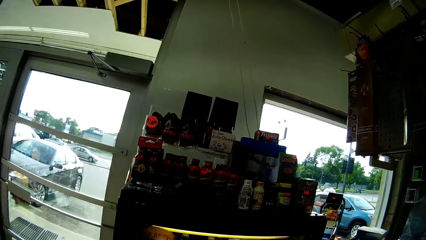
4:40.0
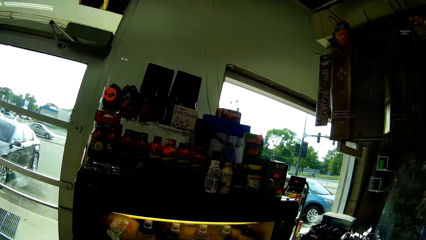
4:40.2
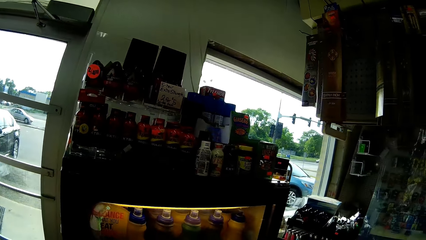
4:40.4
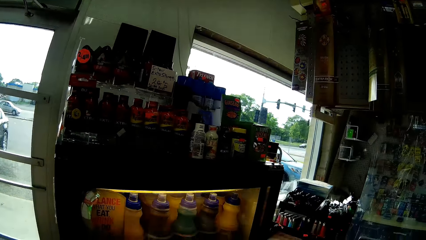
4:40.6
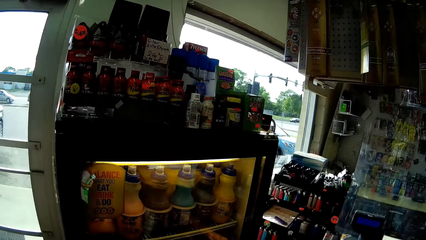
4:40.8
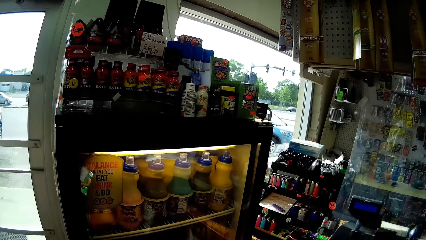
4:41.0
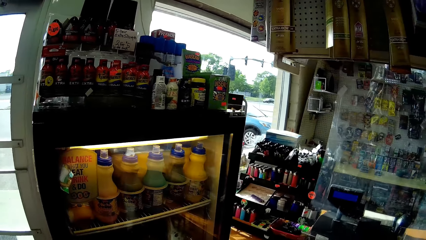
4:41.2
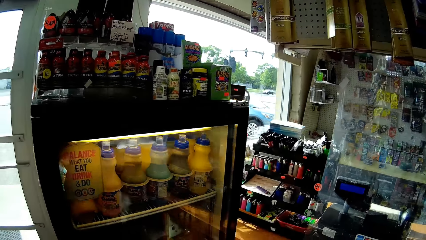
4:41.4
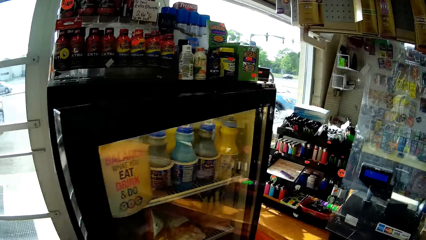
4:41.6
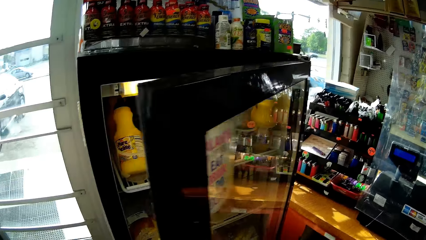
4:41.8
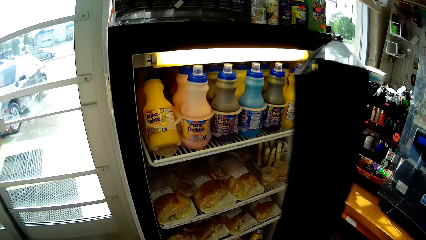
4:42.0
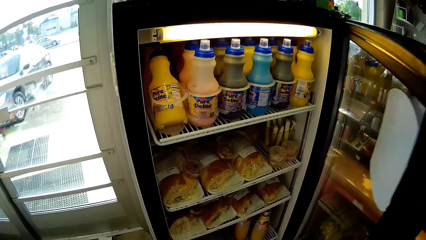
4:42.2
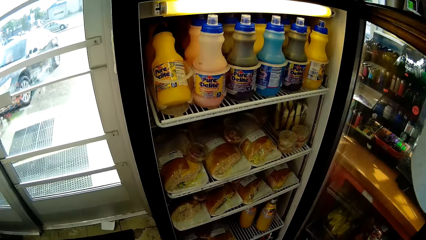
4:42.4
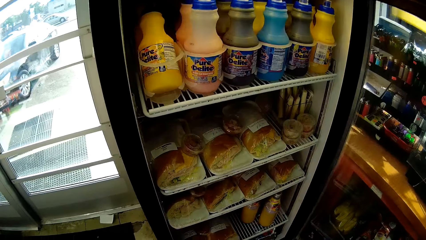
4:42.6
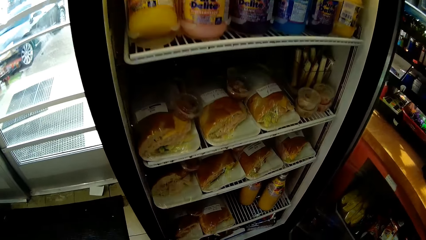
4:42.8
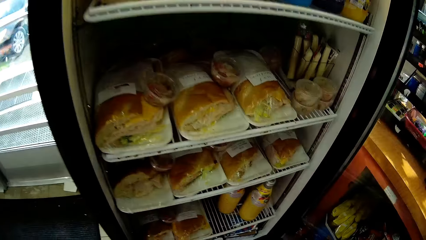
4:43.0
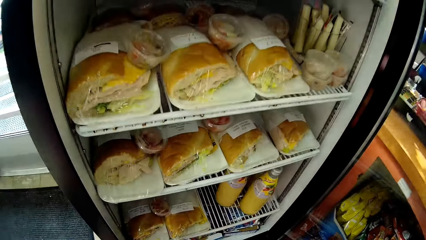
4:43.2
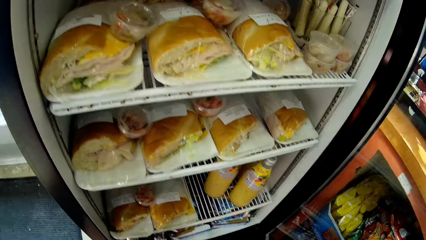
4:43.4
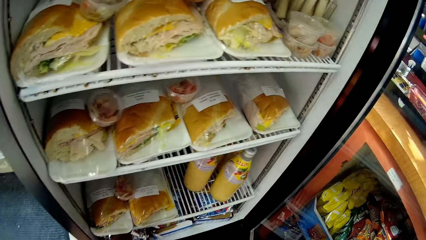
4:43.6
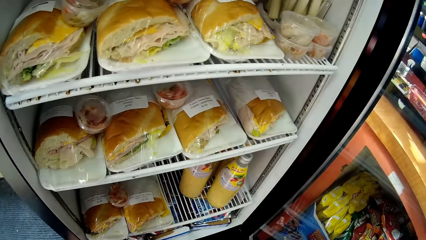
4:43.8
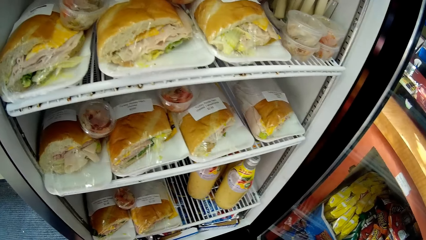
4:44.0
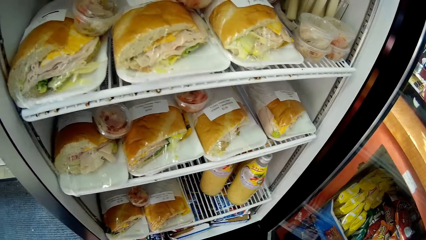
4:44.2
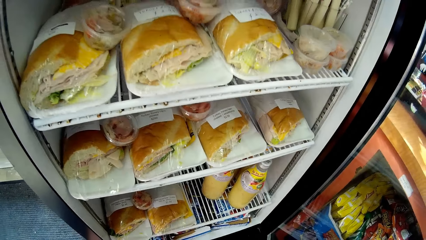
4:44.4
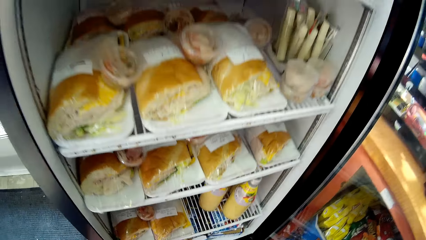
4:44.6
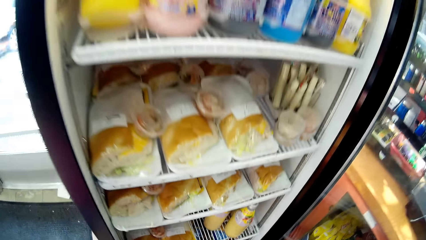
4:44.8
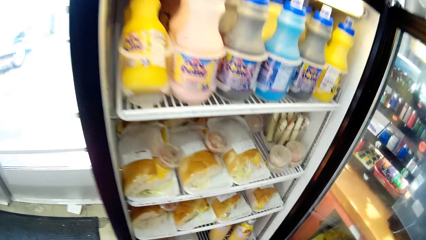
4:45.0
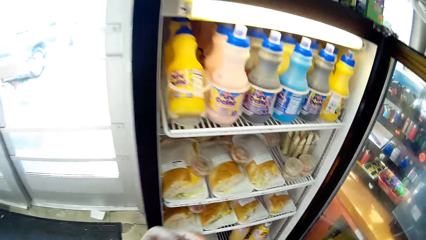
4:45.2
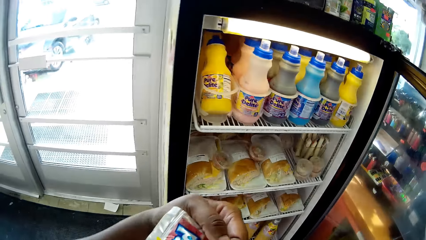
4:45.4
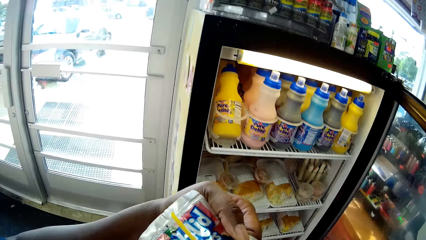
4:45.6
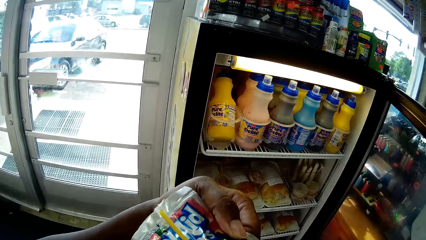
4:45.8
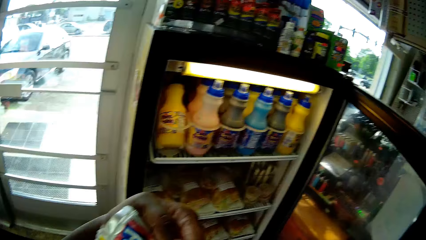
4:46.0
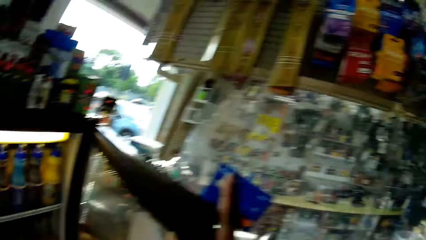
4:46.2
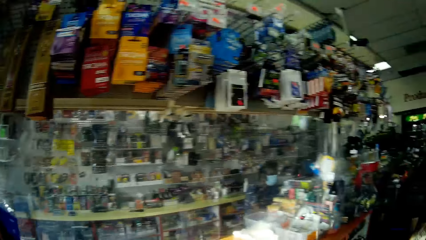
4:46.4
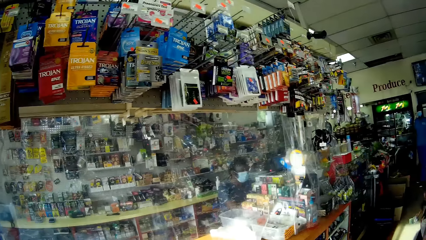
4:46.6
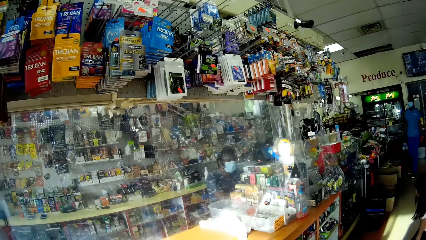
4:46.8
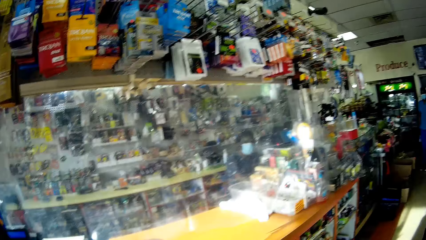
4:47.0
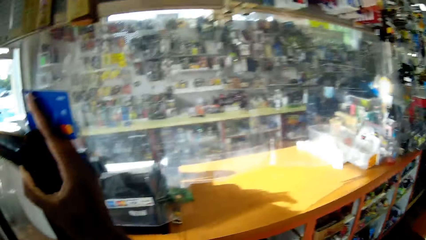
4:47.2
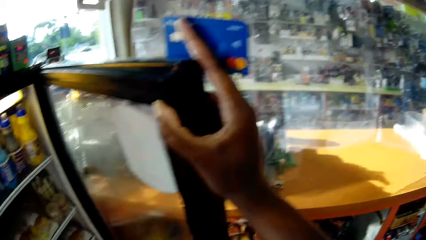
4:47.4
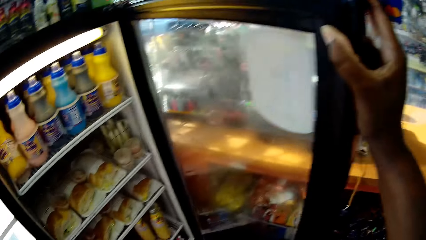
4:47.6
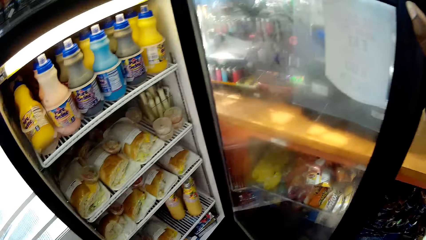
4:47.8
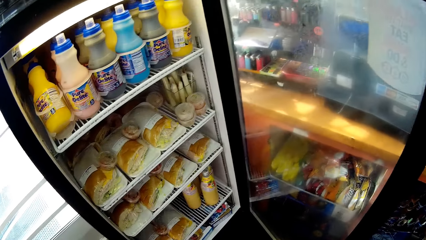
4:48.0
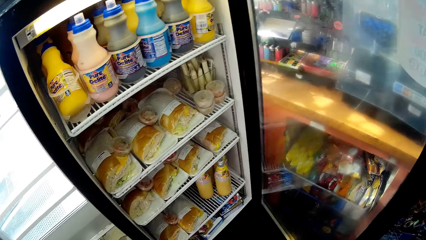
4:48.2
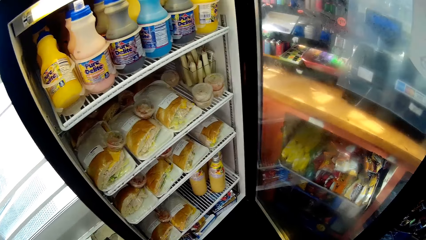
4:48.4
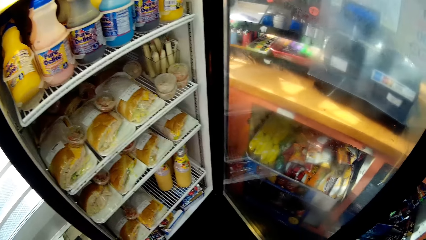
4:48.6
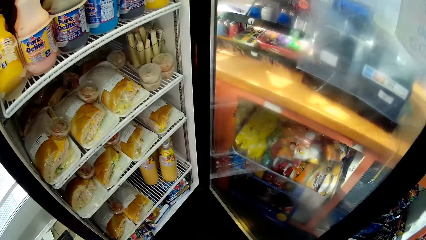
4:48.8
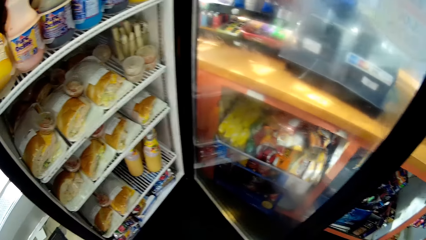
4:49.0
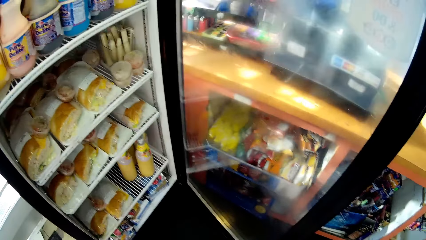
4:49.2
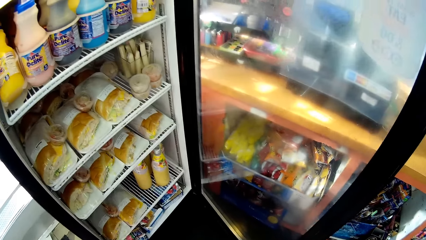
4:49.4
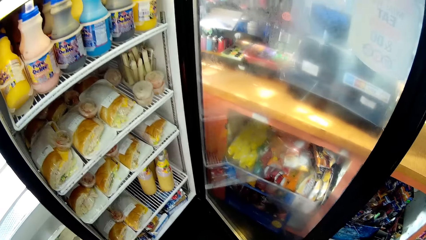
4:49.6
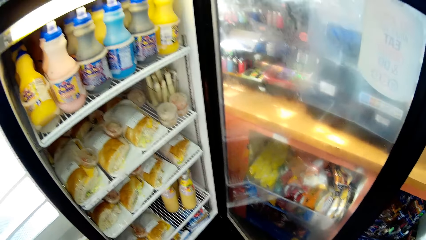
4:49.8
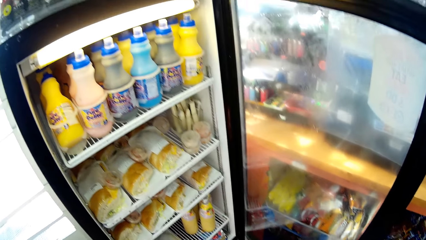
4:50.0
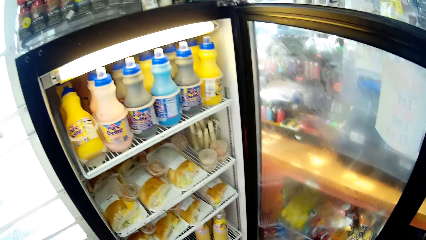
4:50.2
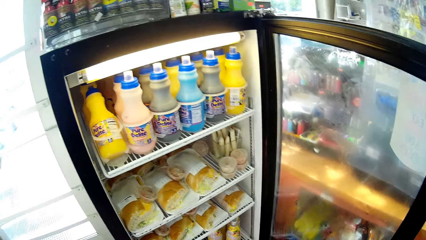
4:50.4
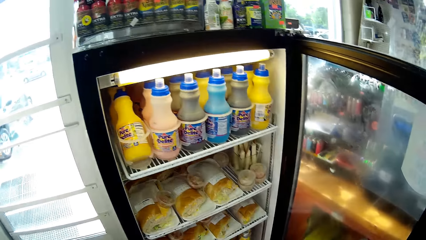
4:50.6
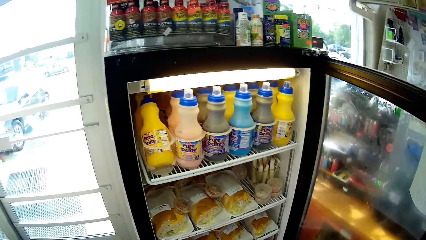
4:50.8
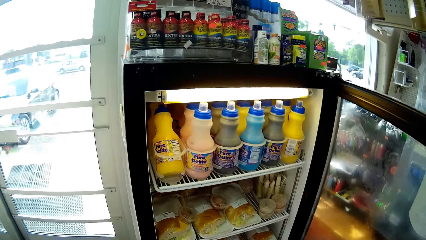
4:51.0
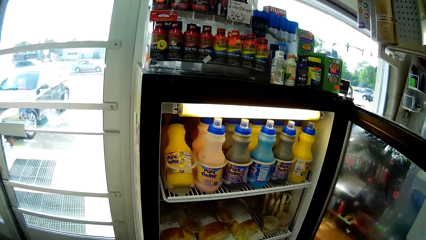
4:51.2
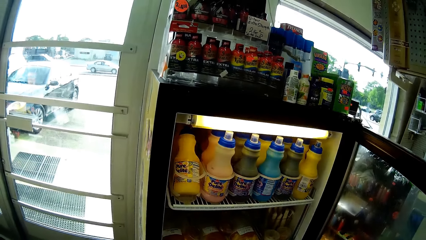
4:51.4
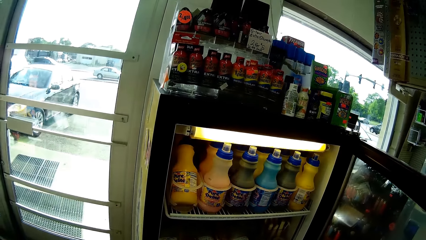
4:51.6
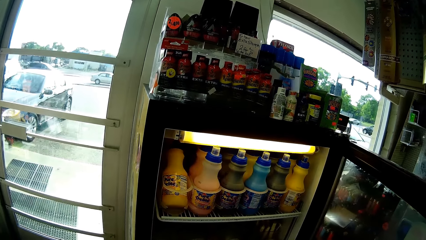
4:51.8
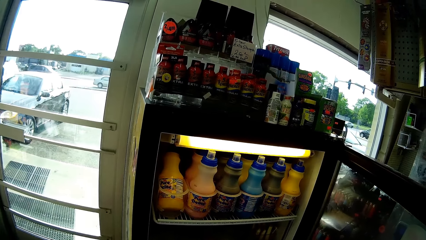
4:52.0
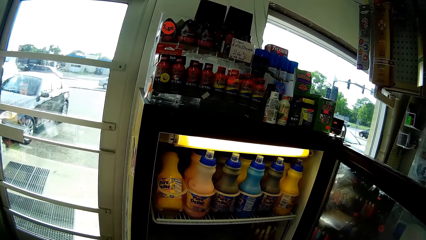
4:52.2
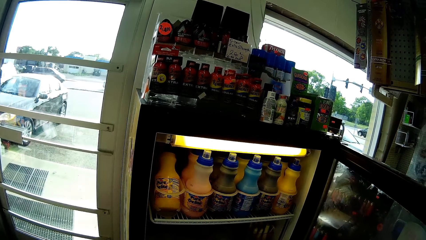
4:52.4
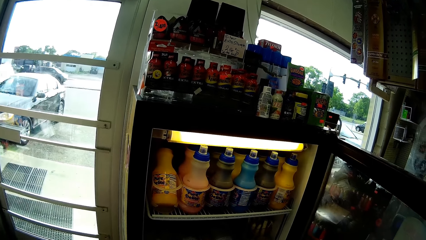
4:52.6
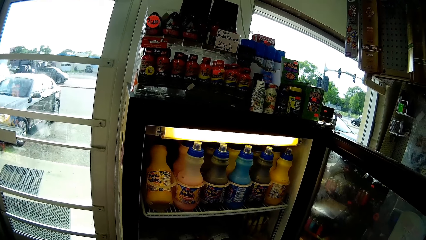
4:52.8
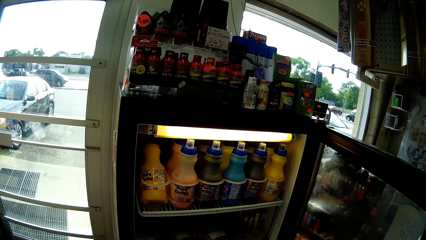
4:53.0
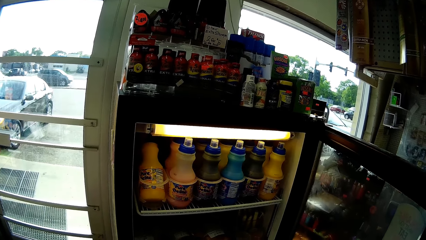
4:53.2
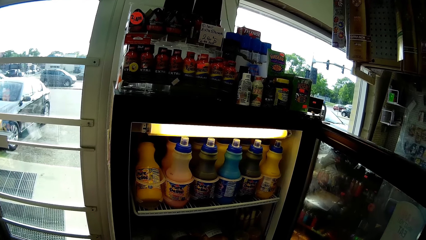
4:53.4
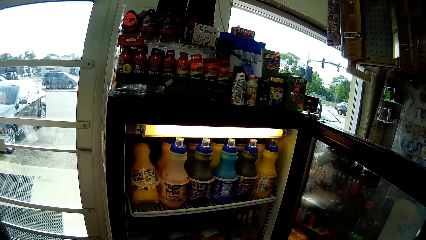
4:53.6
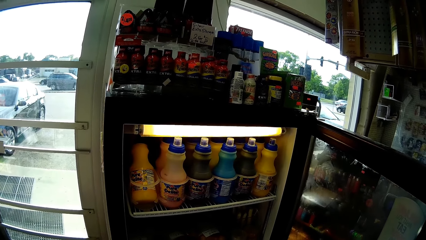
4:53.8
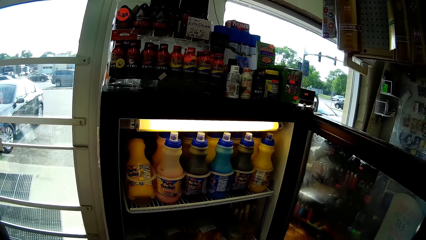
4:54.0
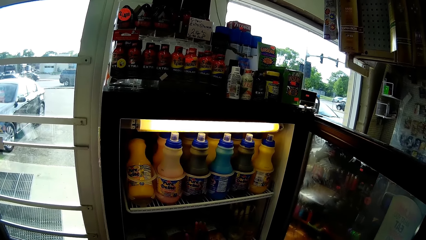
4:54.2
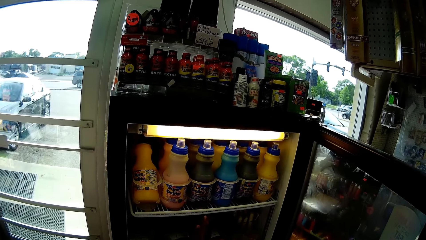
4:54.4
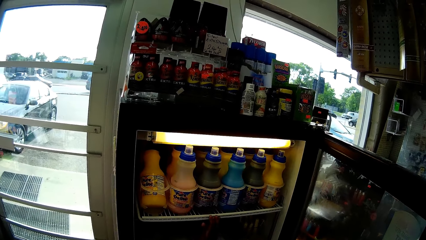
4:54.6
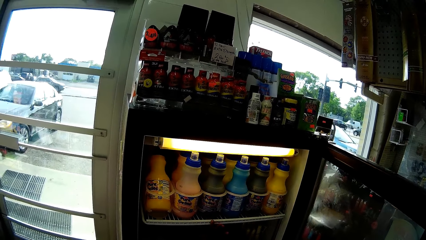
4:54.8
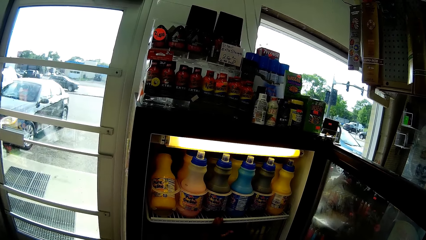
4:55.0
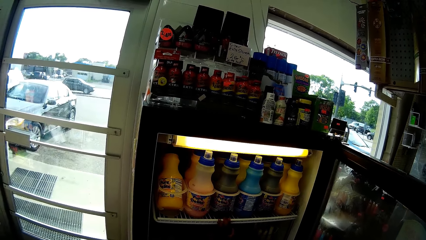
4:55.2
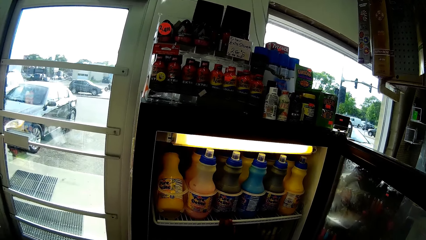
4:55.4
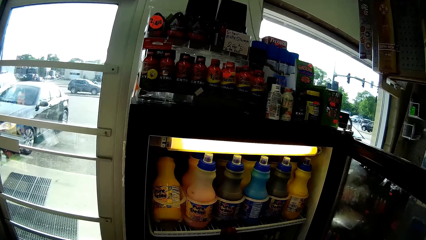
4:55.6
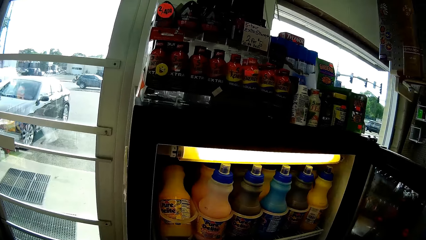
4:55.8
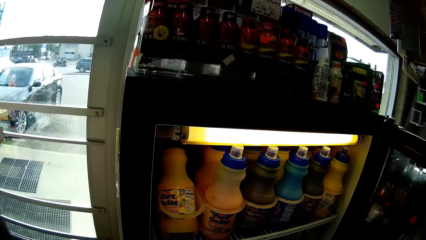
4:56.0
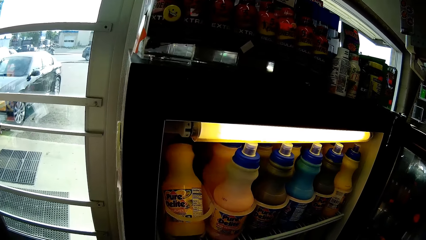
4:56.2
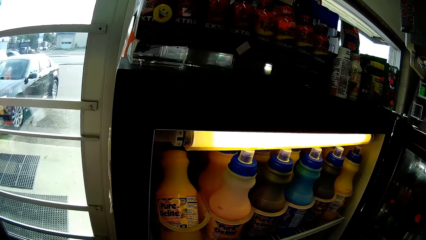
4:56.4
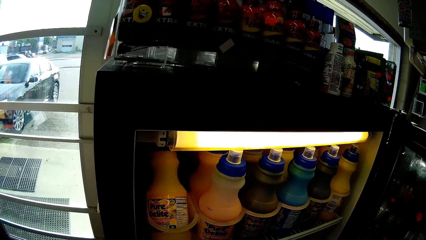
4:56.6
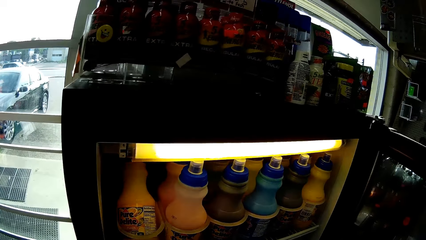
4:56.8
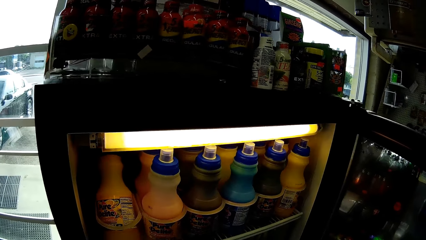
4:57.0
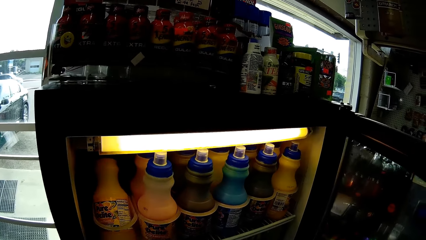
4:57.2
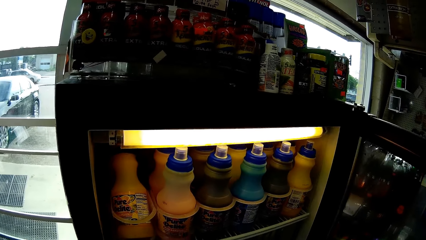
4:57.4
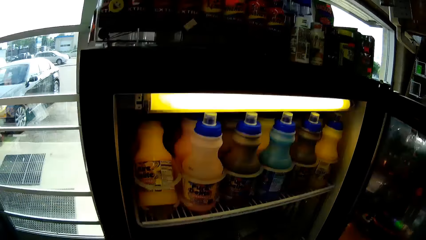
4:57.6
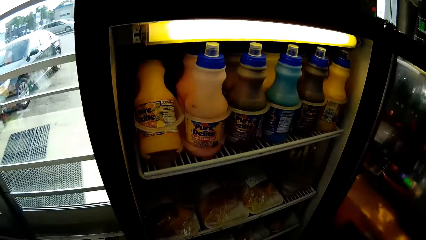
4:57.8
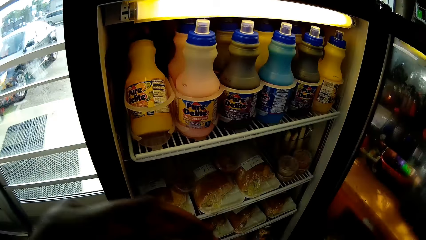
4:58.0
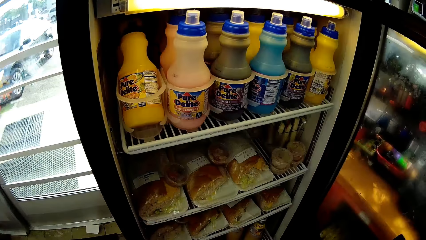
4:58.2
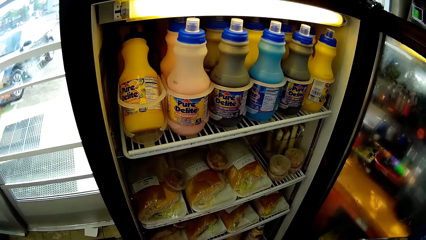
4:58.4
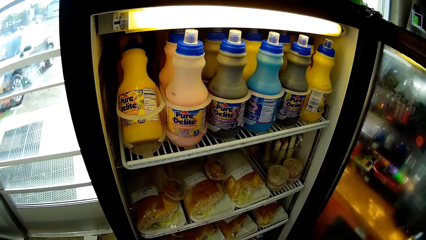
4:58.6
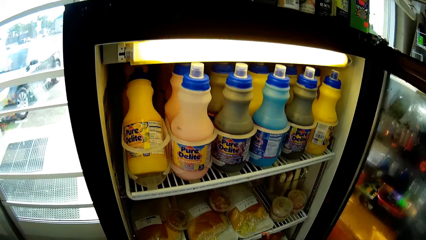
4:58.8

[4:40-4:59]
The camera wearer looks at a sandwich. She talks to a boy. She lifts up a juice sachet with her left hand. Another boy talks to the camera wearer. The other boy touches a rack in the refrigerator with his right hand.
